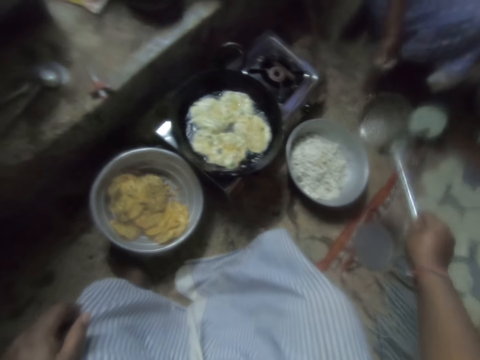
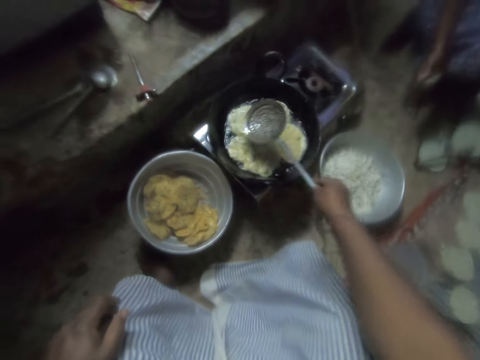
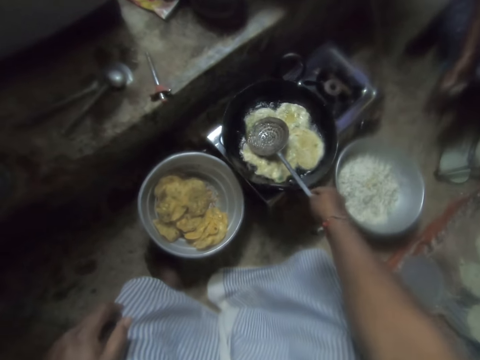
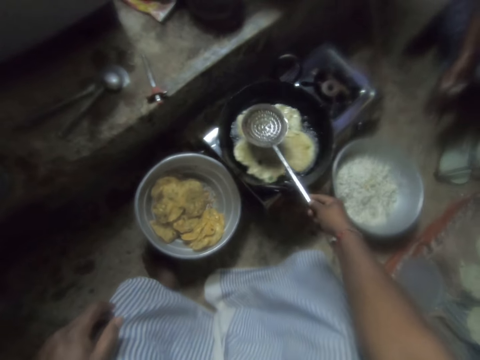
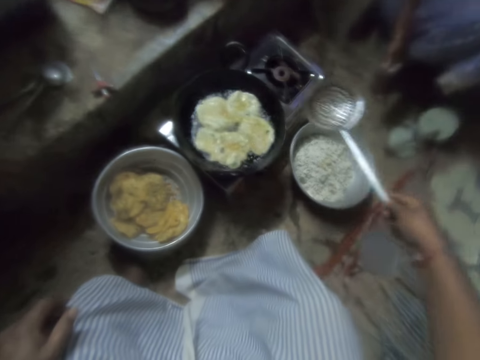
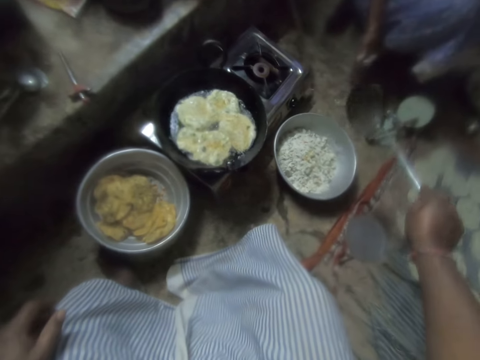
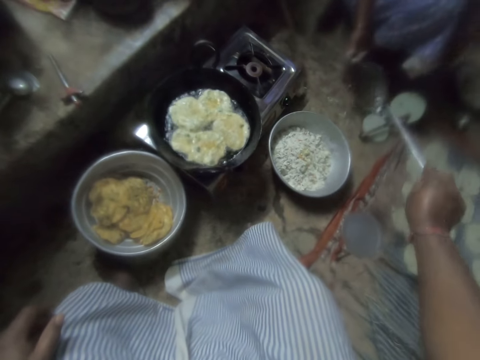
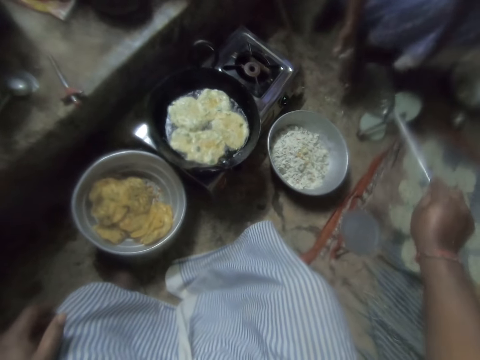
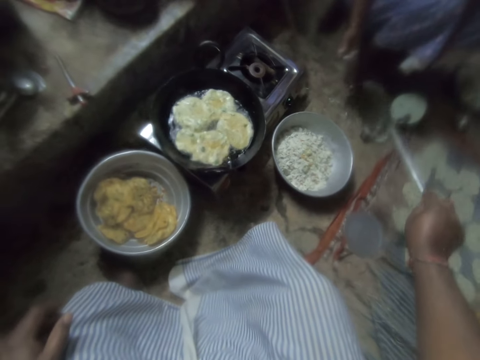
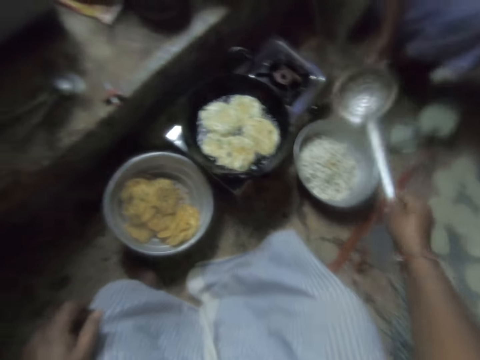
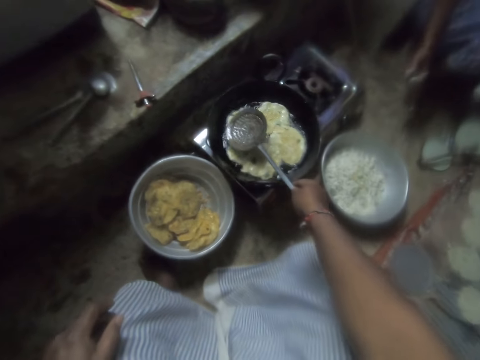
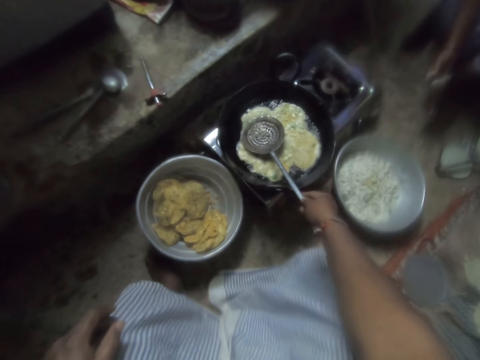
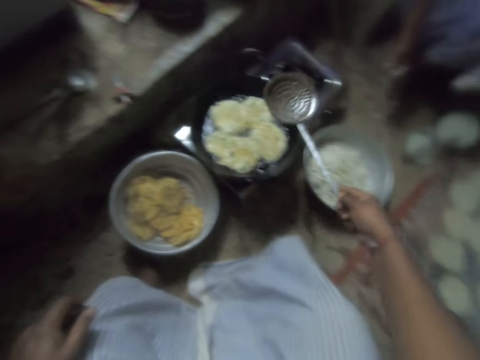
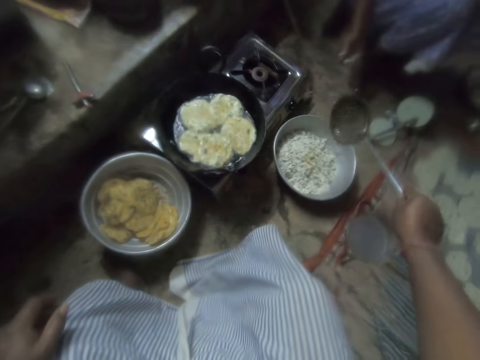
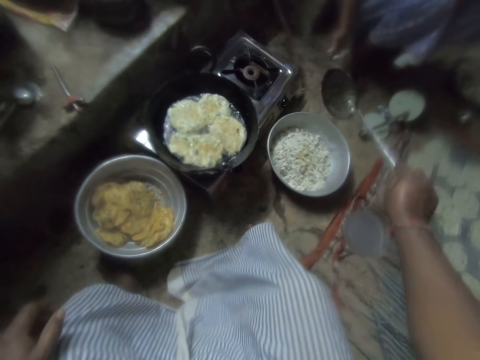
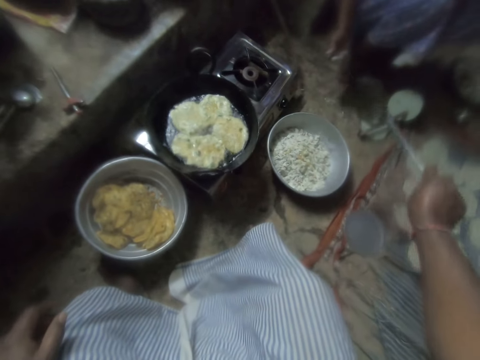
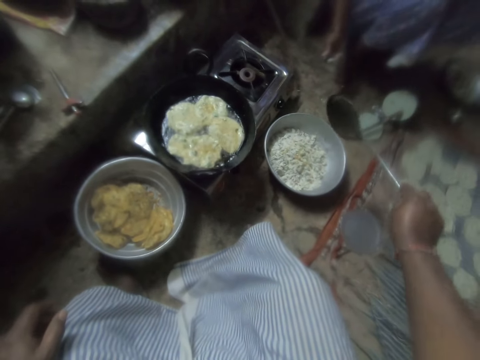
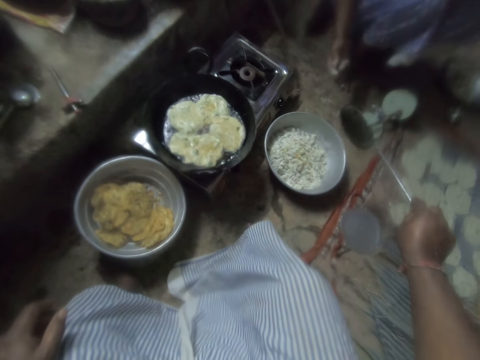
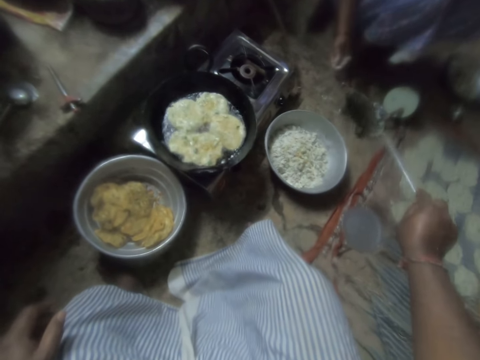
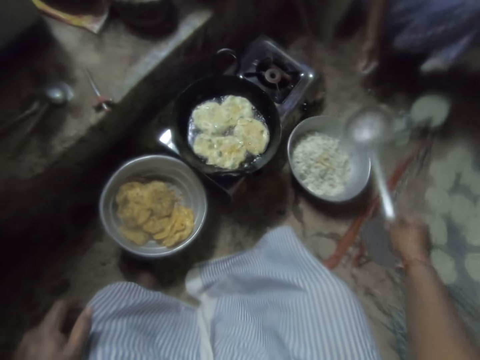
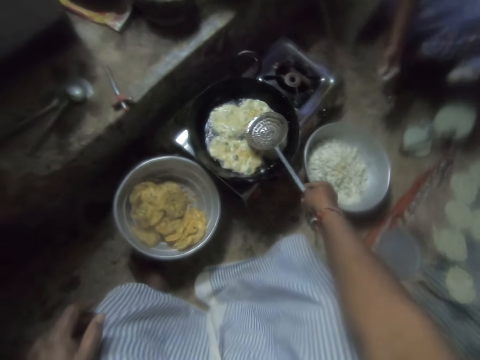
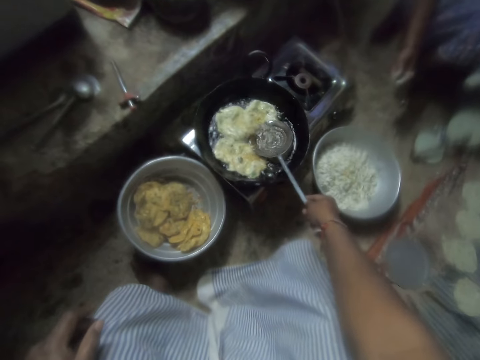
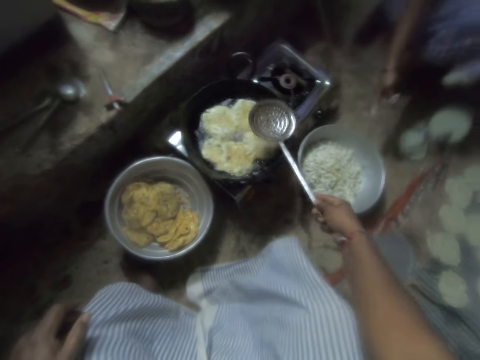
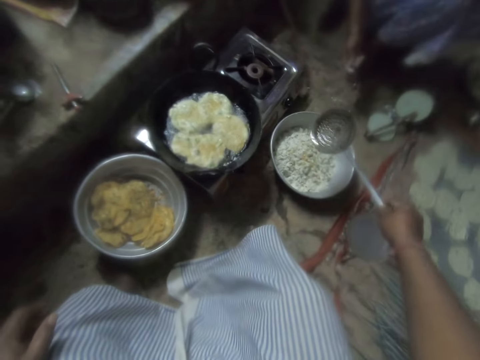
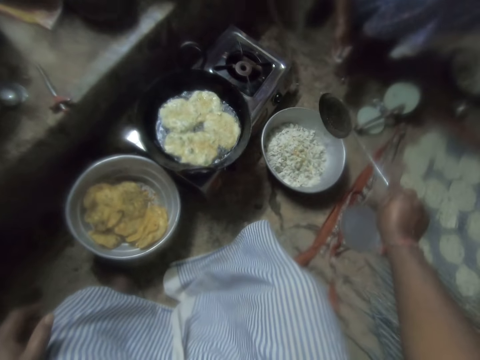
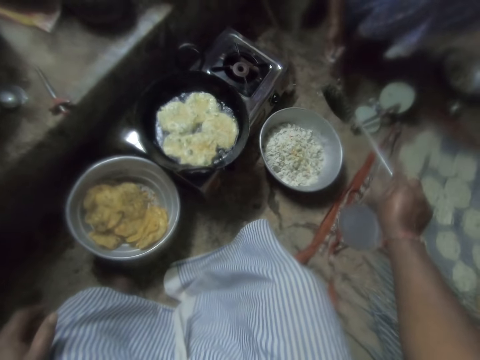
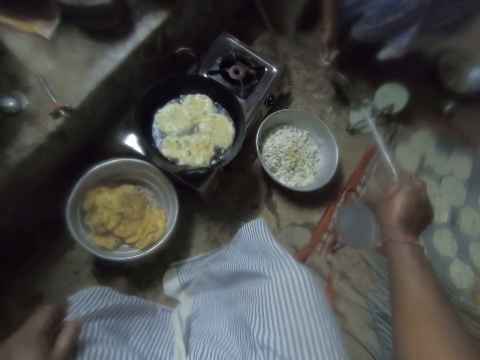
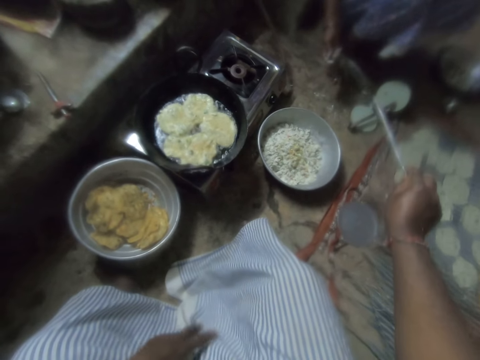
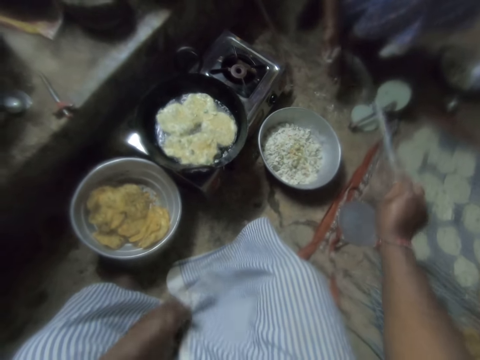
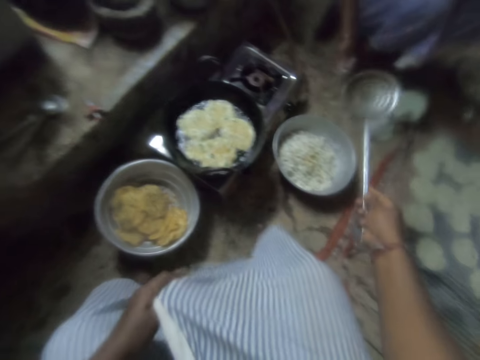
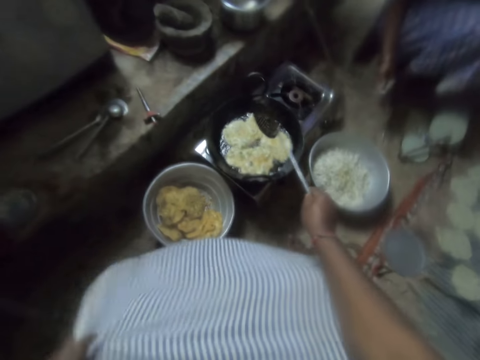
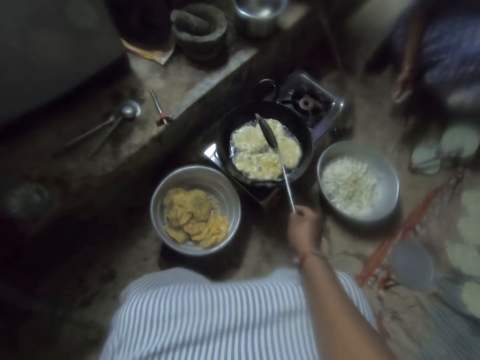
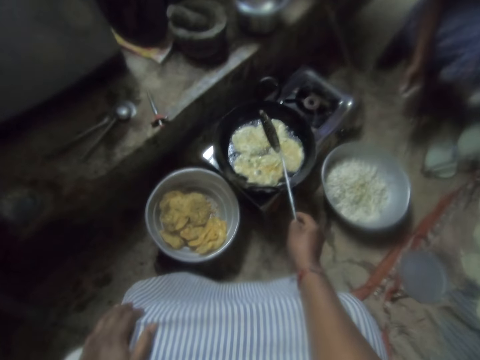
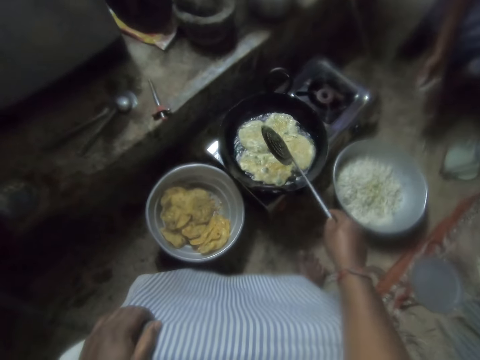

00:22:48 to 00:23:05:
The camera wearer scoops oil from the frying pan with the skimmer. He pours the oil into the pot on the ground. He scoops oil from the frying pan with the skimmer. He pours the oil into the pot on the ground. He scoops oil from the frying pan with the skimmer. He pours the oil into the pot on the ground. He adjusts his wrapper with his left hand.

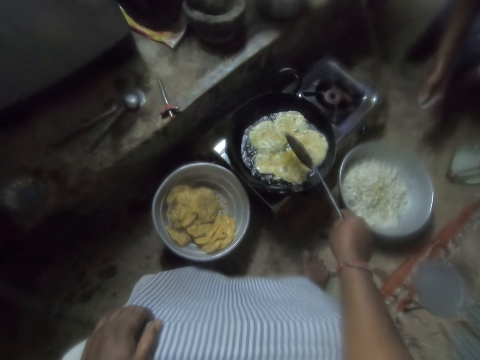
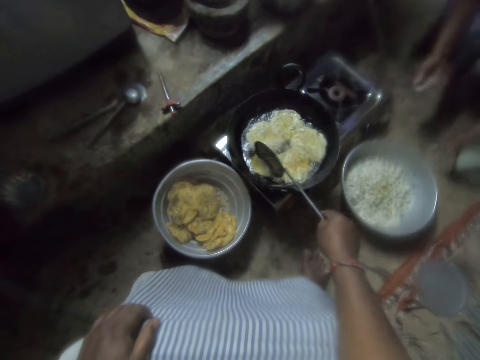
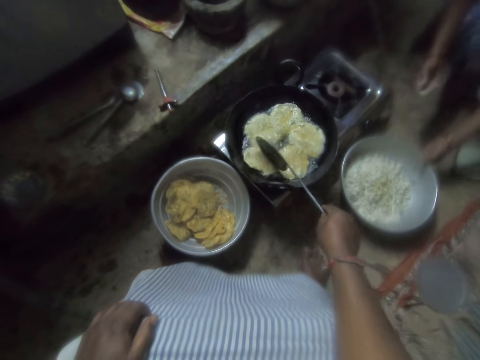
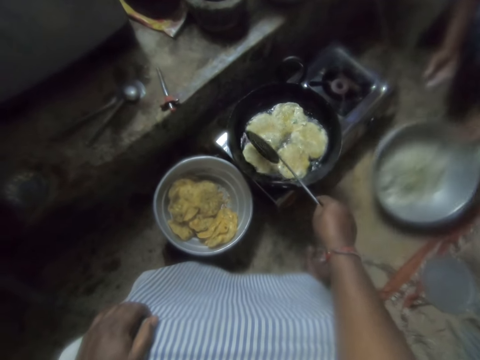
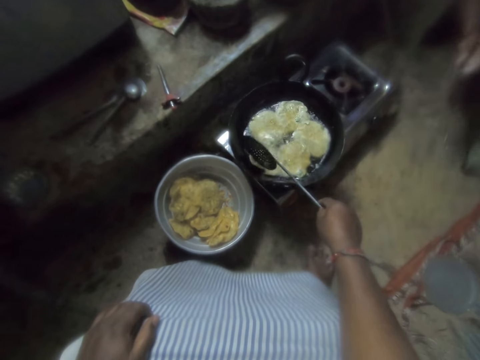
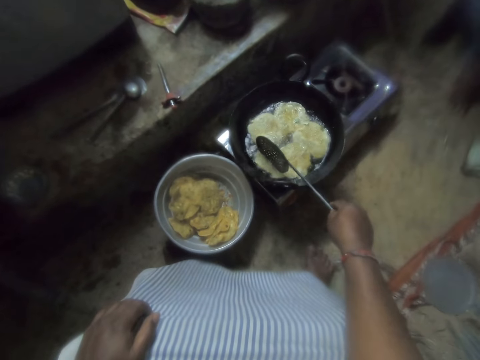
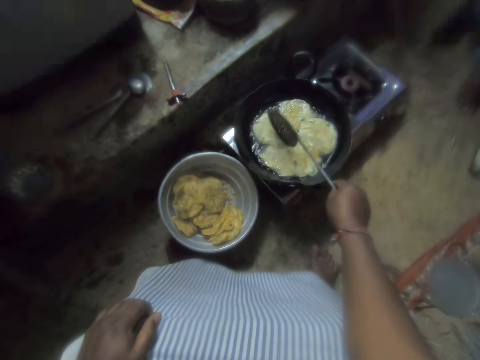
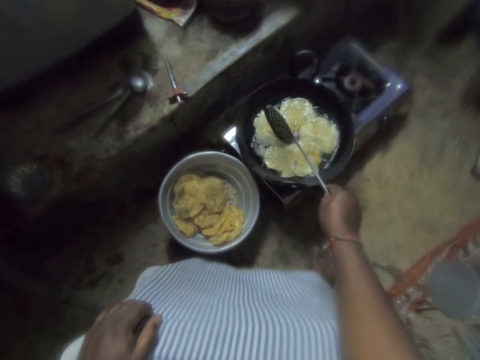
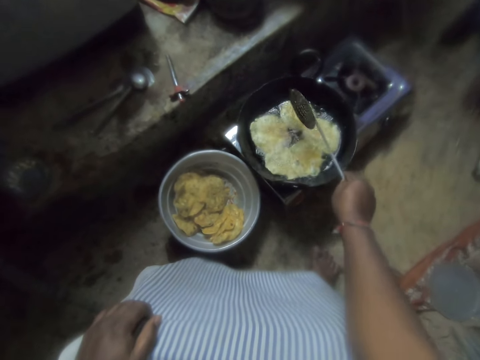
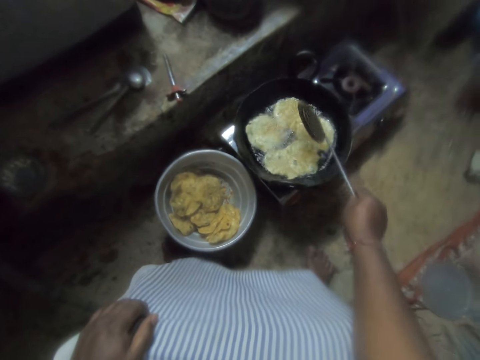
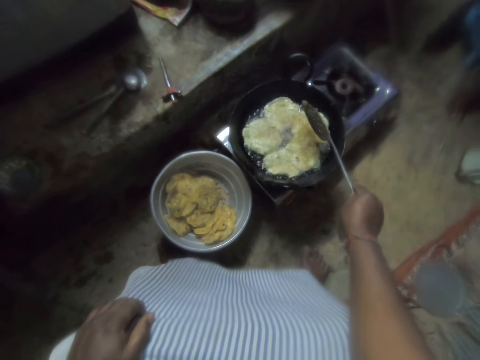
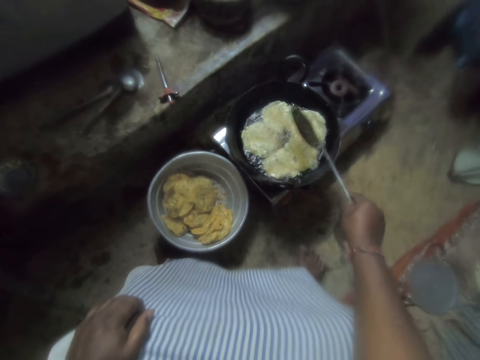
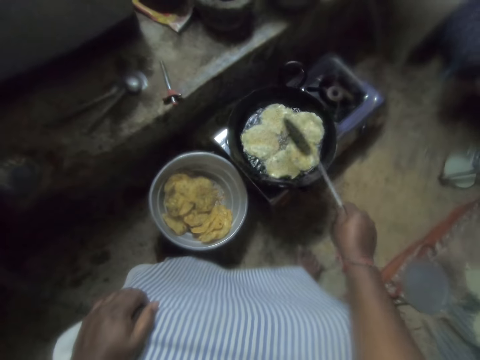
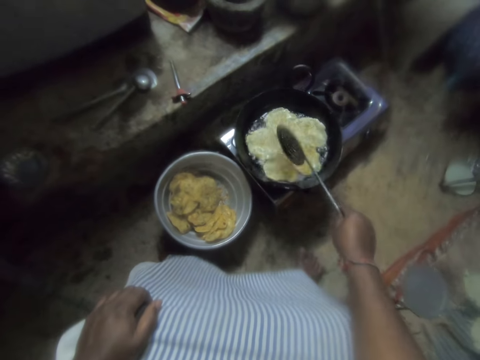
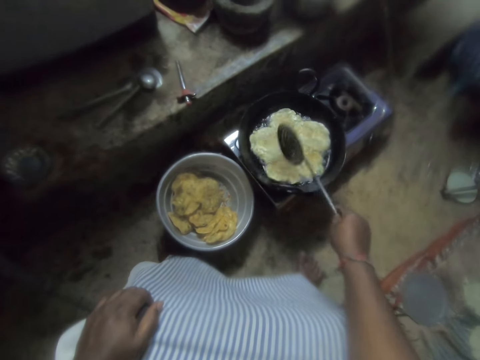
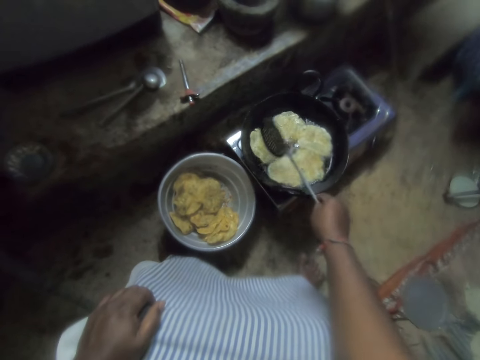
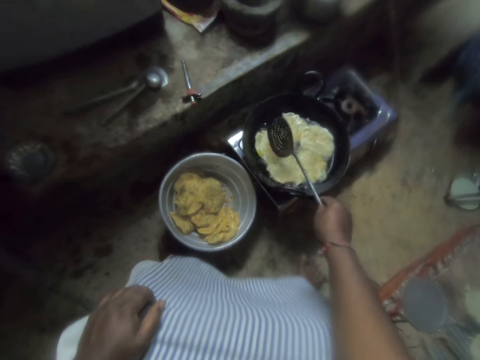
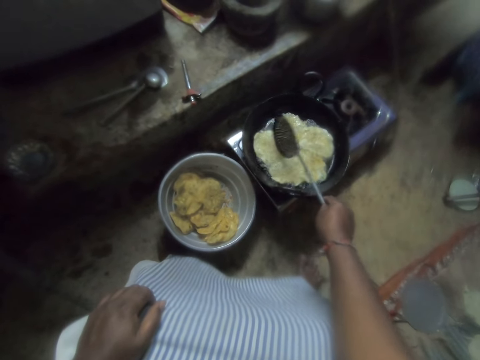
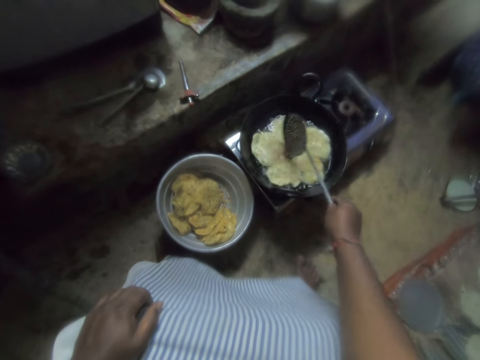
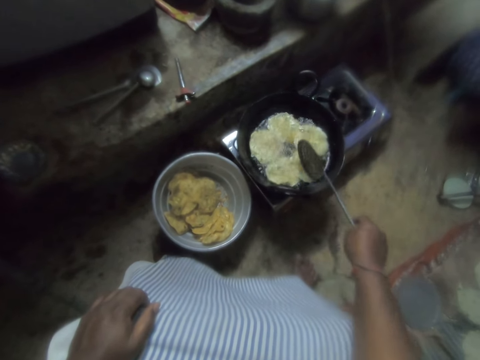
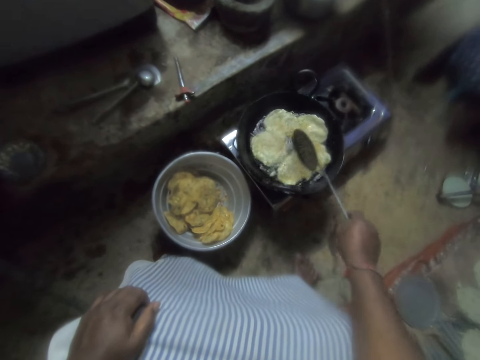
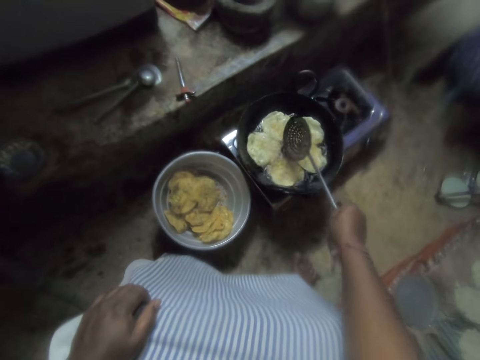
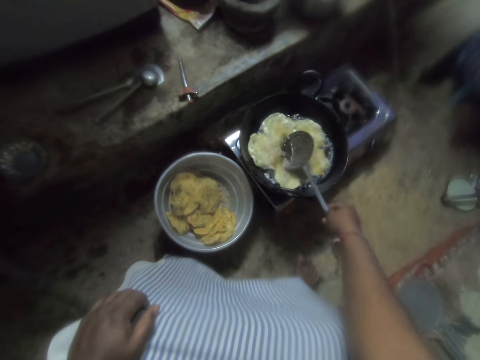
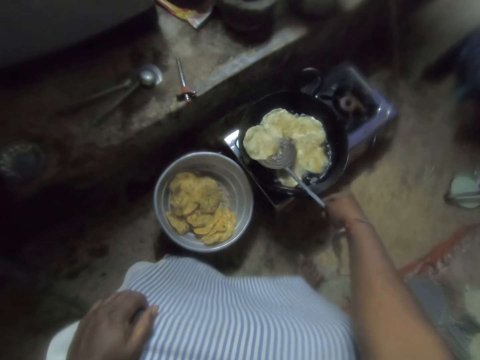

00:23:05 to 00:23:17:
The camera wearer stirs the chips in the frying pan with the skimmer. They separate the dough in the frying pan. A woman carries the pot from the ground. She takes the dough basin. The camera wearer separates the dough in the frying pan.
